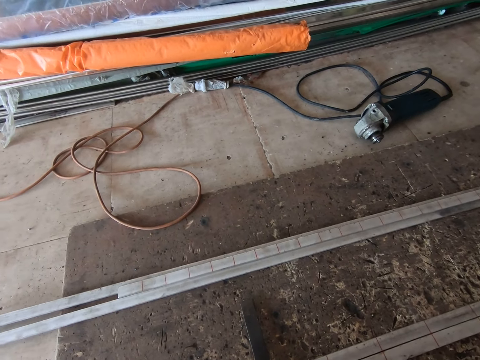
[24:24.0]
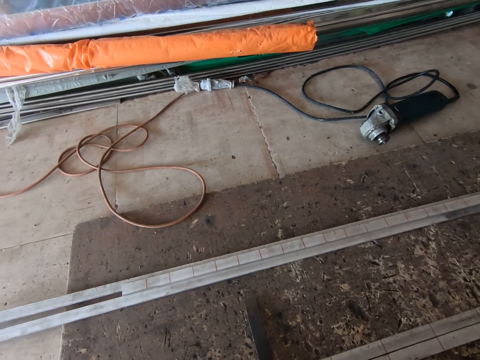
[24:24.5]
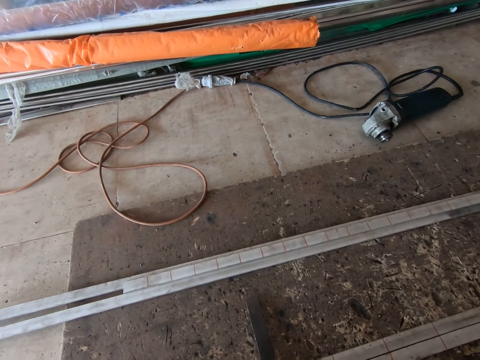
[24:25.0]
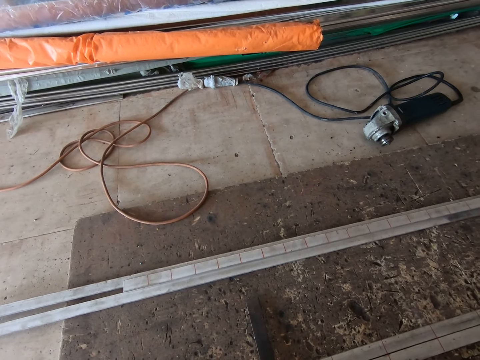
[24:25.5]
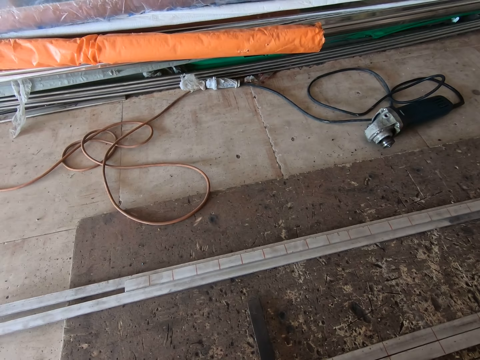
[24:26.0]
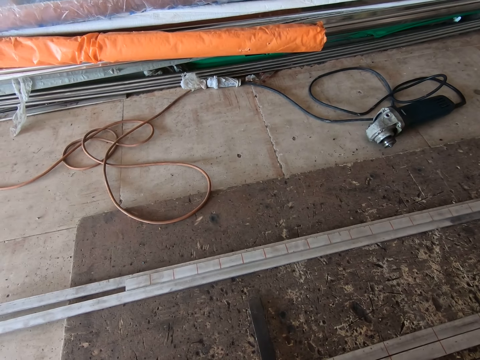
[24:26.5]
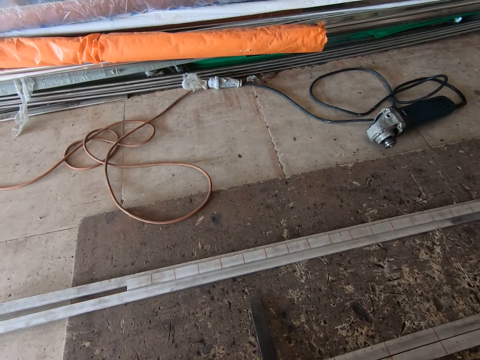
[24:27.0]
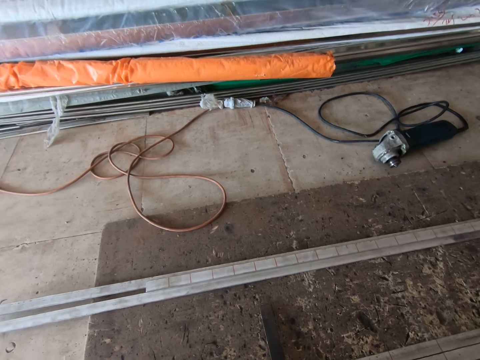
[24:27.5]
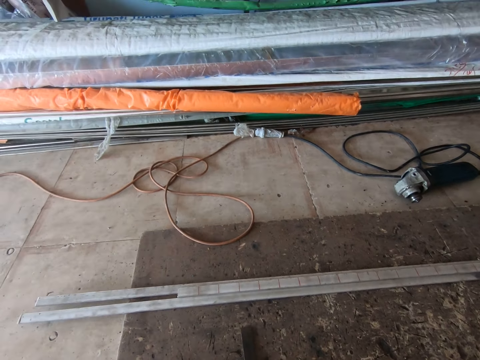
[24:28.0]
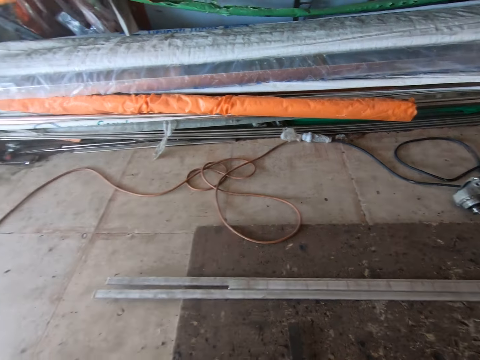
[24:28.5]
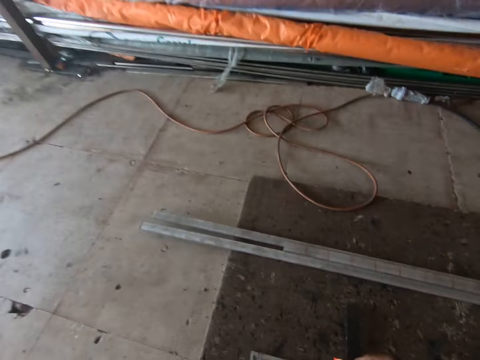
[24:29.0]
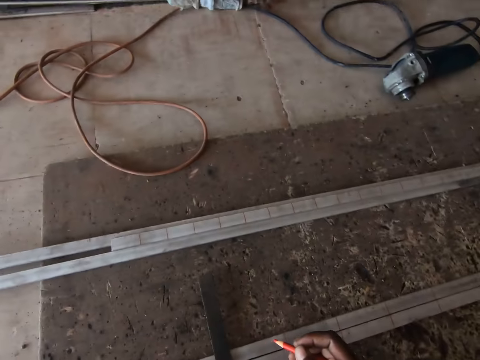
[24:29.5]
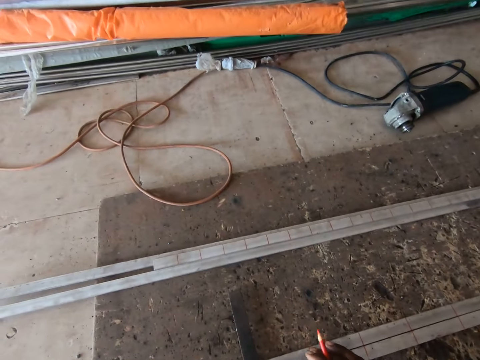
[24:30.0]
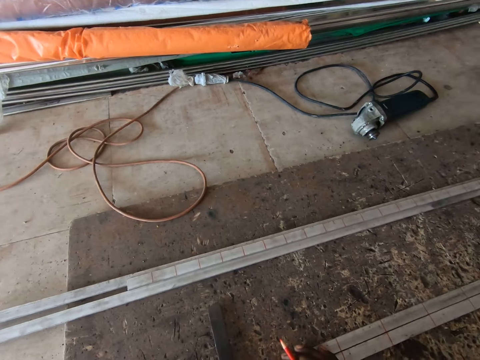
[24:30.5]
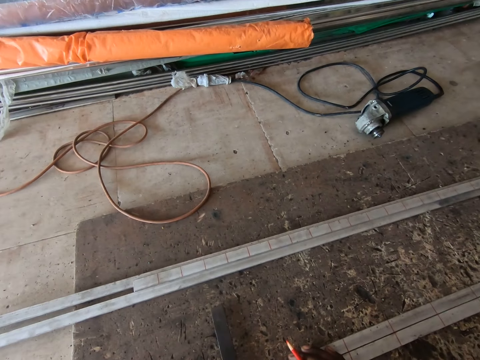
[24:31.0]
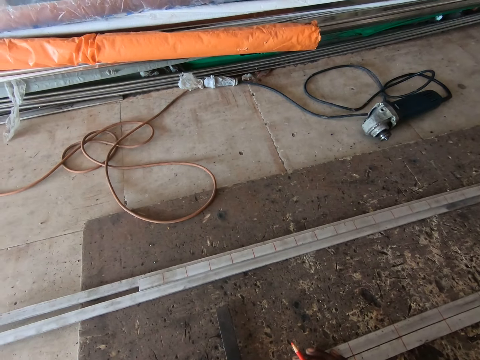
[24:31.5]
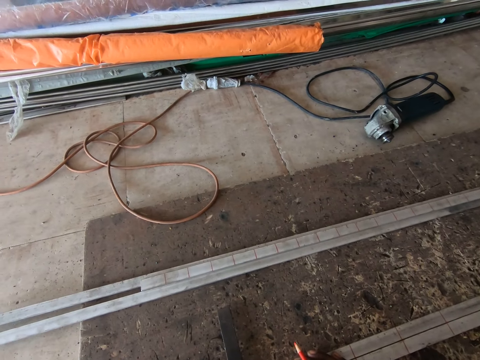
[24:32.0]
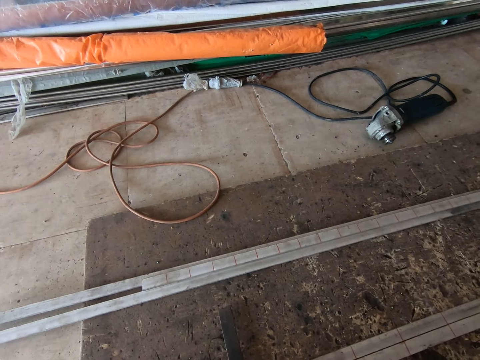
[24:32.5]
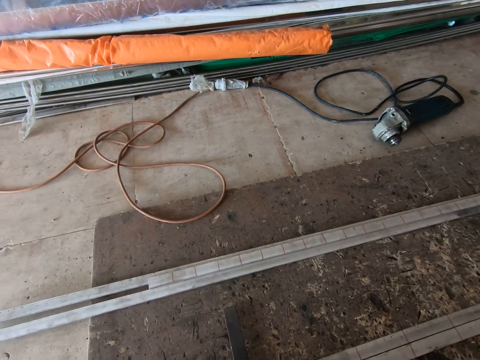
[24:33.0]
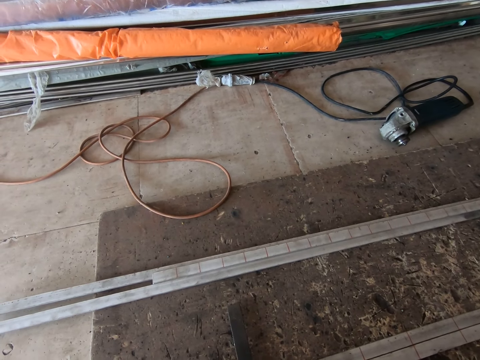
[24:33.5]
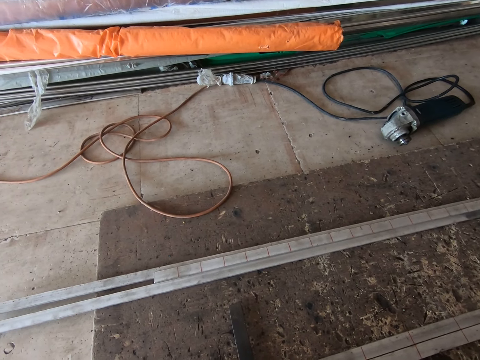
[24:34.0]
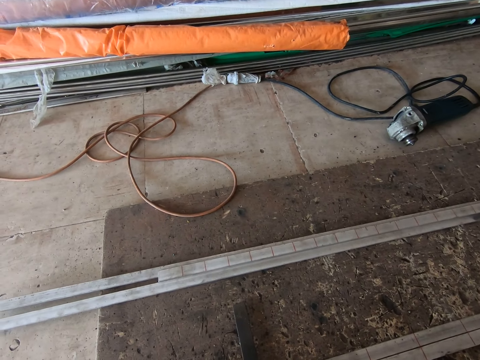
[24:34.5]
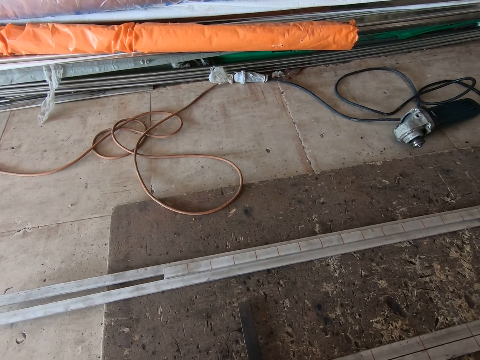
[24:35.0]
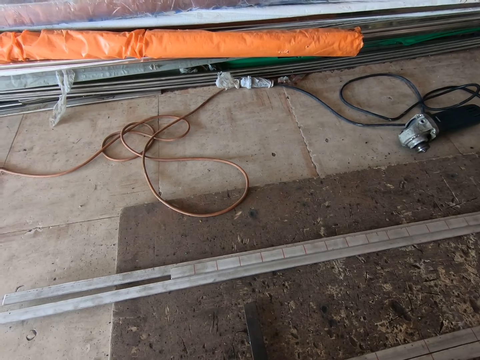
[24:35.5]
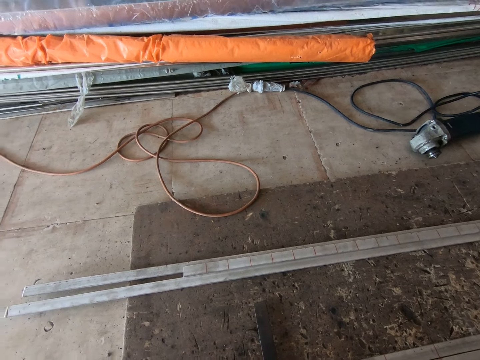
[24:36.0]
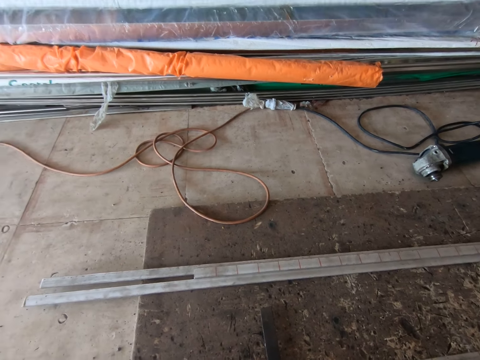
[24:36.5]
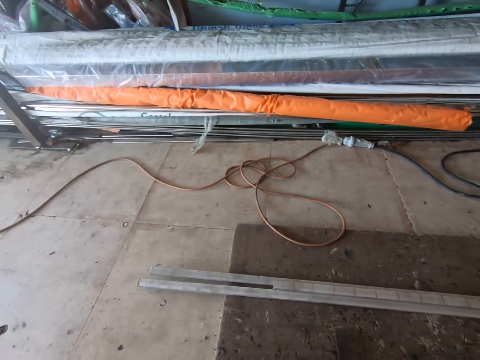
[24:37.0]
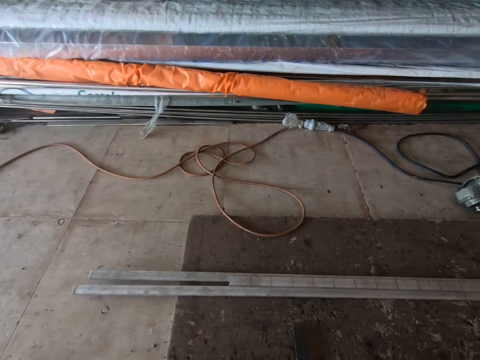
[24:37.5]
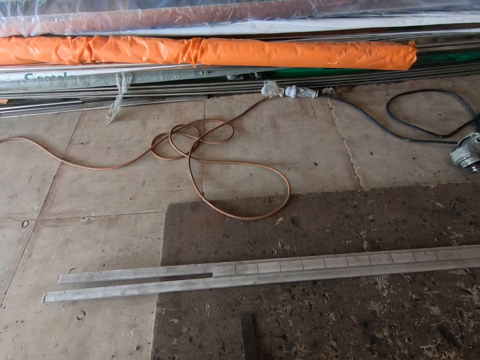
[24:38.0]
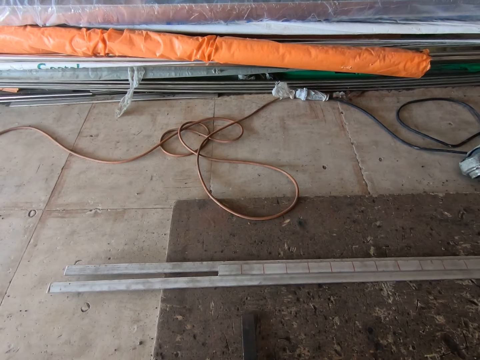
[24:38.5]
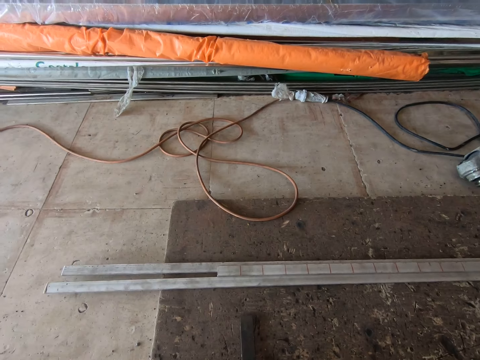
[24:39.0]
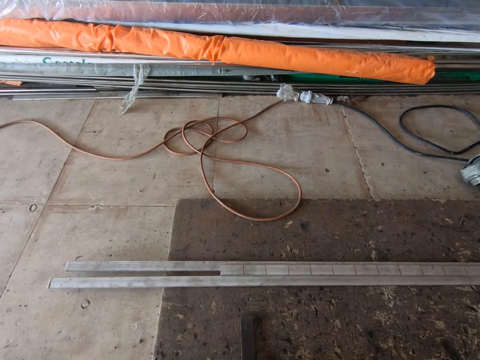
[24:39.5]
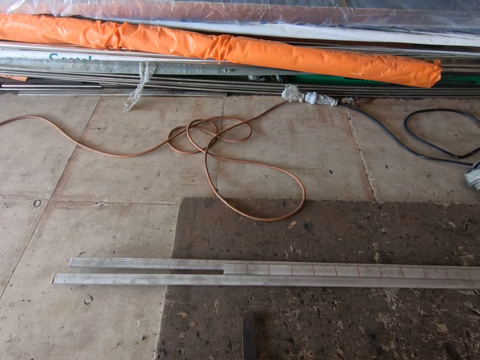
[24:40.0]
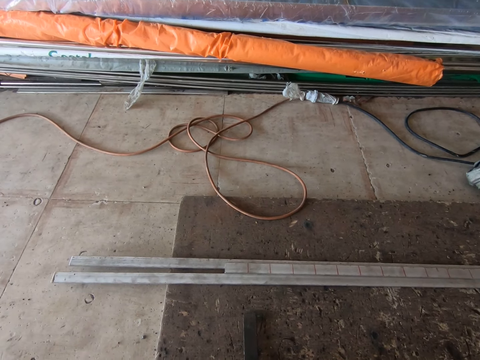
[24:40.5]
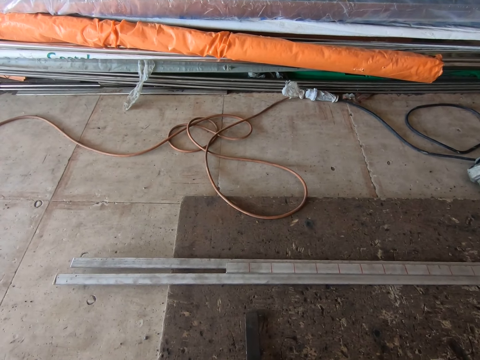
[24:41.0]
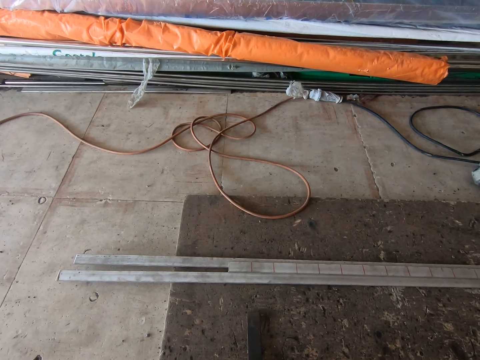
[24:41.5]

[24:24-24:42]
The camera wearer looks around the workshop. He picks the precision square from the metal bars on the ground with his left hand. He drops the precision square on the metal bars with his left hand. He measures the metal bars on the ground with the precision square in his left hand. He picks the precision square from the metal bars on the ground with his left hand. He drops the precision square on the metal bars with his left hand.

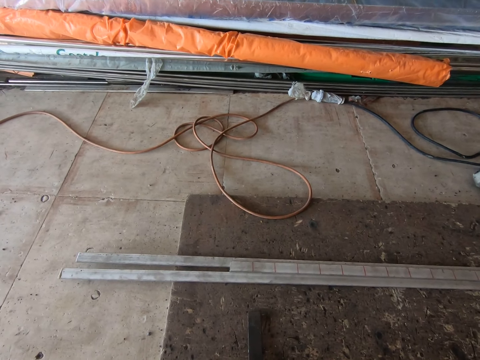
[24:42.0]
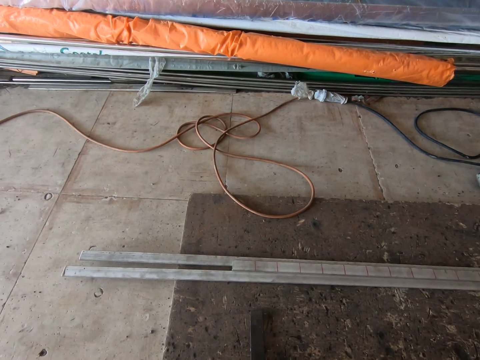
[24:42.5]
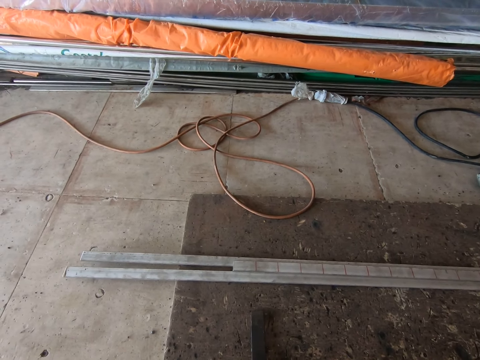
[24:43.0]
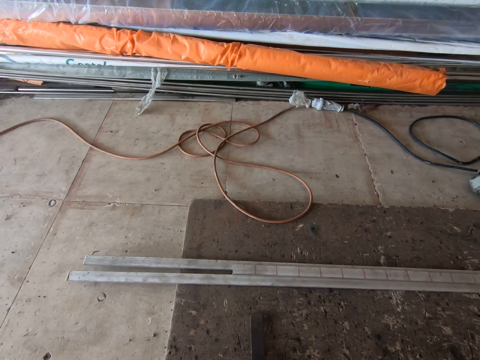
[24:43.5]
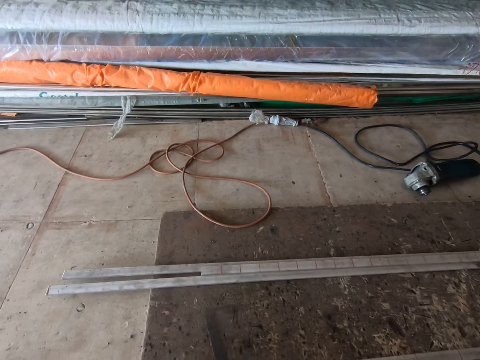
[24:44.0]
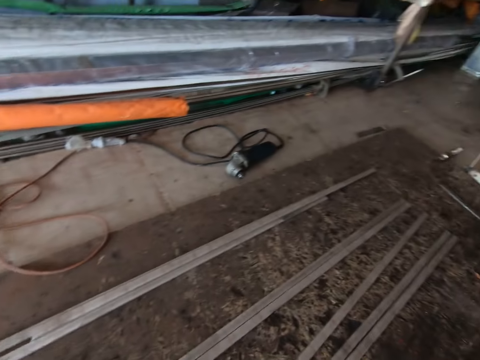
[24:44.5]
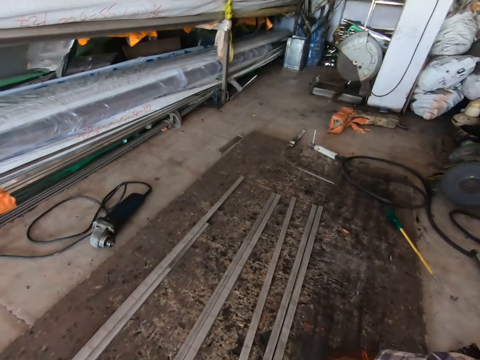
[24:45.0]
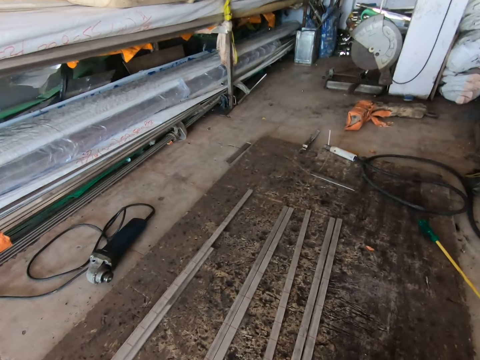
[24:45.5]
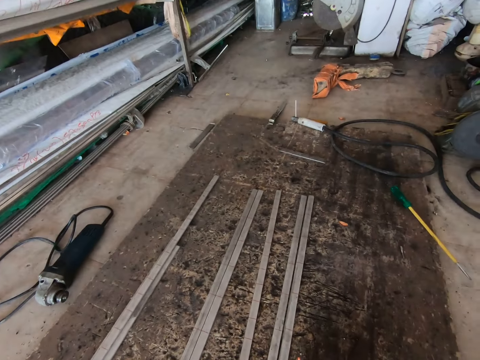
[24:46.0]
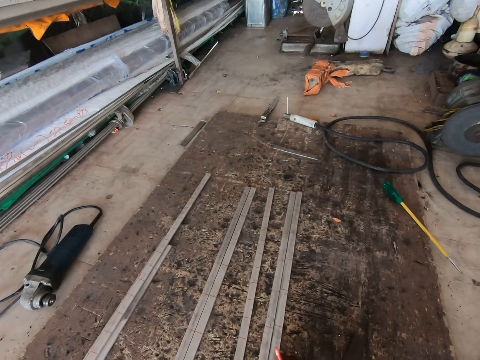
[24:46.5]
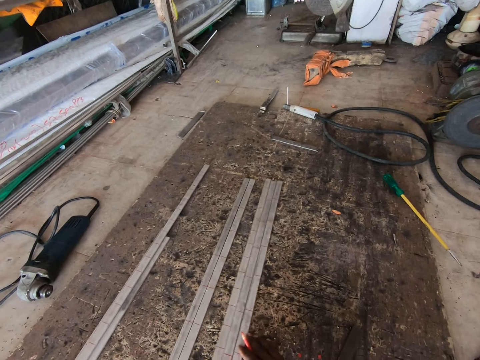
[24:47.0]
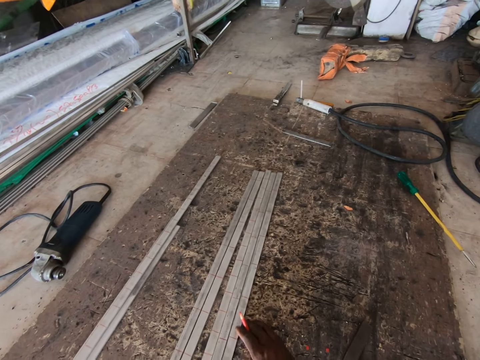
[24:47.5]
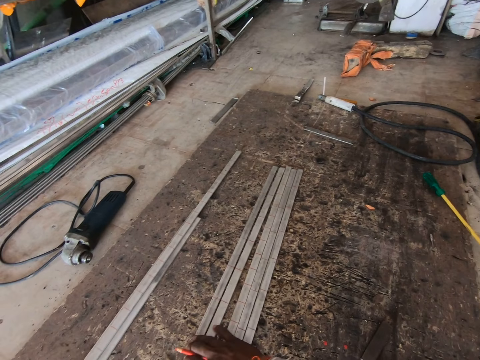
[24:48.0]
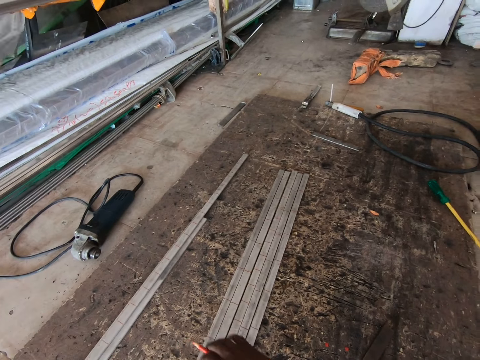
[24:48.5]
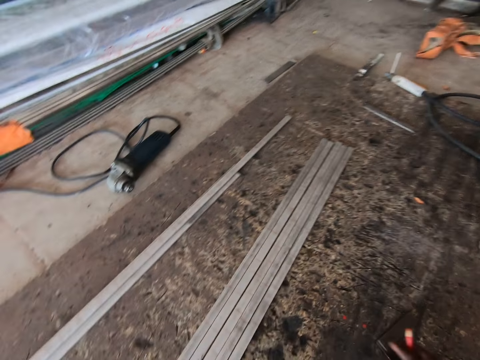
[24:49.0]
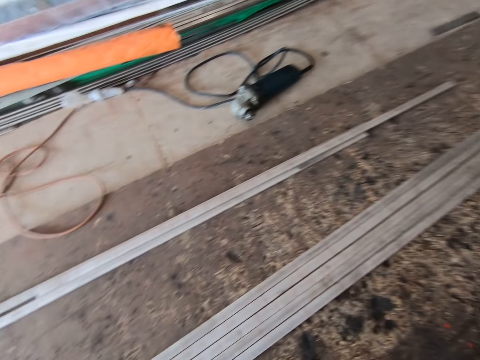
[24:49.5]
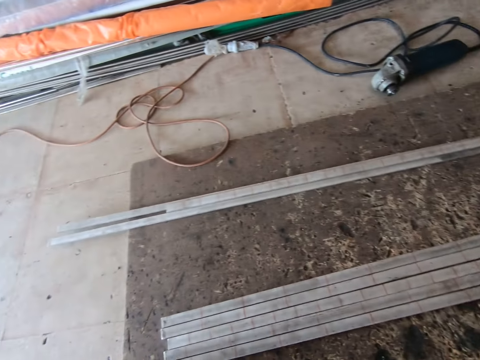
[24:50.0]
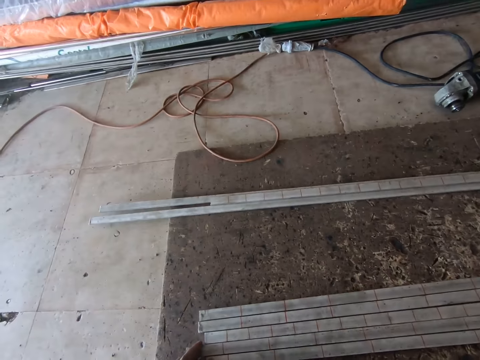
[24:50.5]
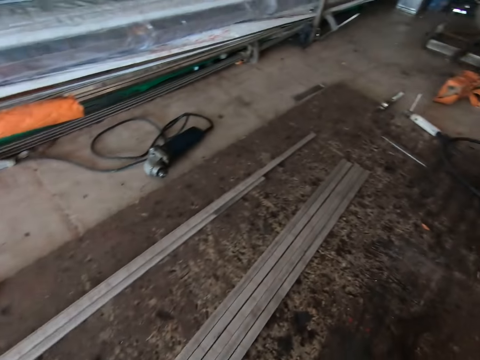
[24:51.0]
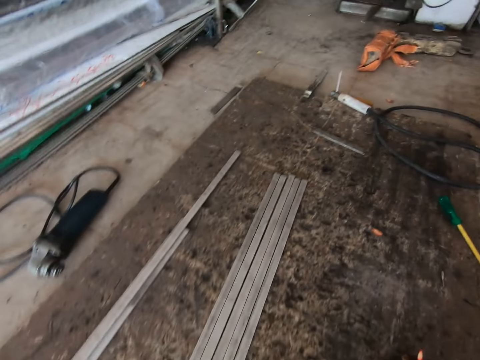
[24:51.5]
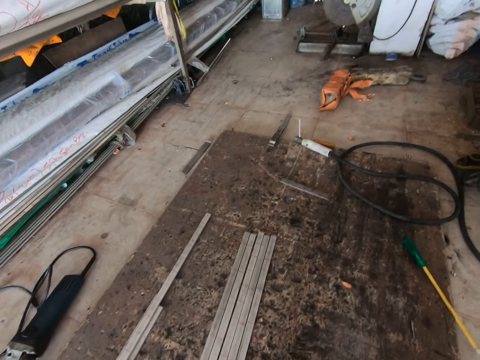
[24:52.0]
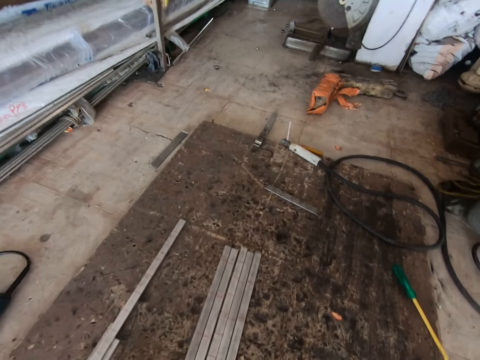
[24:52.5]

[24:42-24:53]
The camera wearer picks the precision square from the metal bars on the ground with his left hand. He adjusts some metal bars together on the ground with his right hand.
